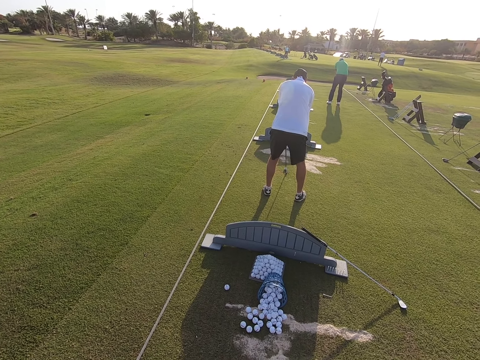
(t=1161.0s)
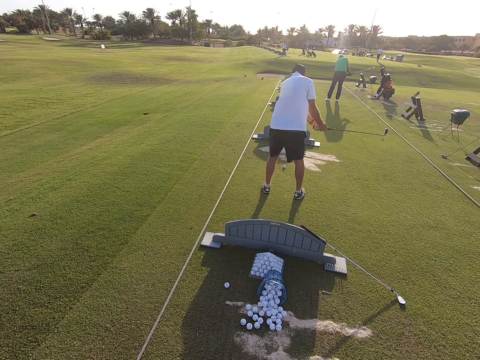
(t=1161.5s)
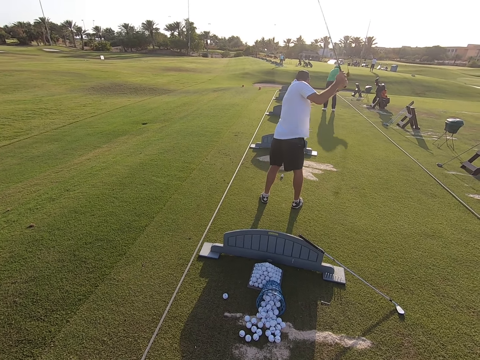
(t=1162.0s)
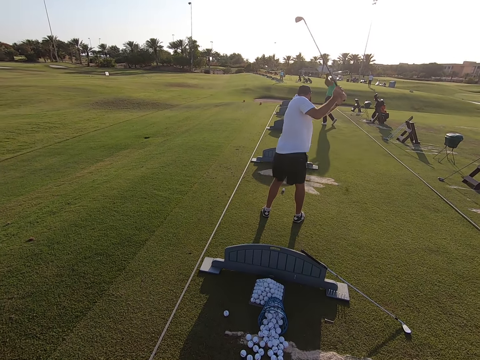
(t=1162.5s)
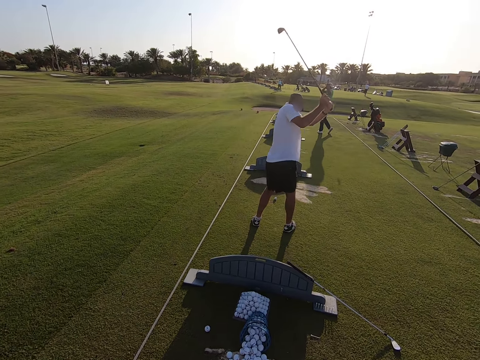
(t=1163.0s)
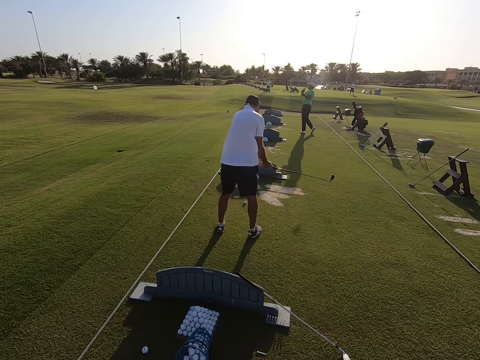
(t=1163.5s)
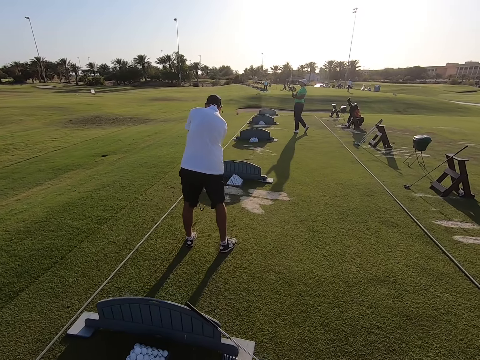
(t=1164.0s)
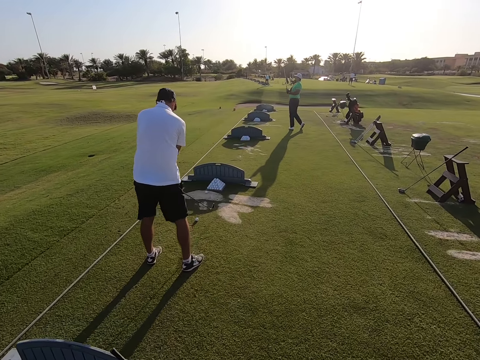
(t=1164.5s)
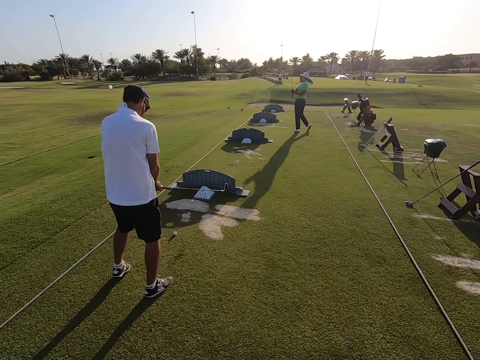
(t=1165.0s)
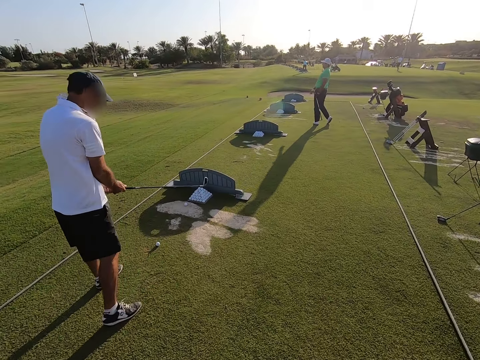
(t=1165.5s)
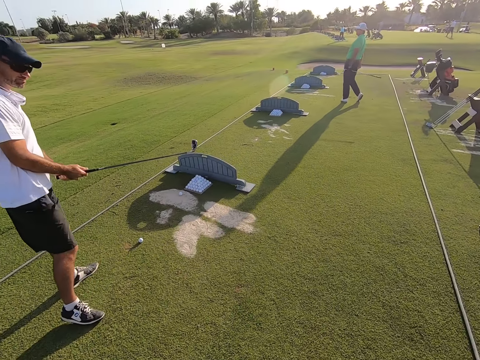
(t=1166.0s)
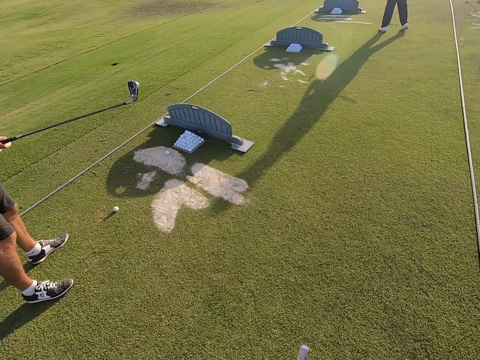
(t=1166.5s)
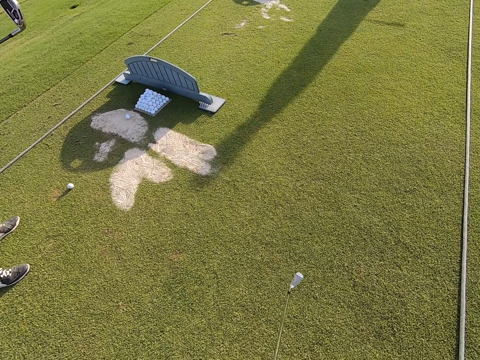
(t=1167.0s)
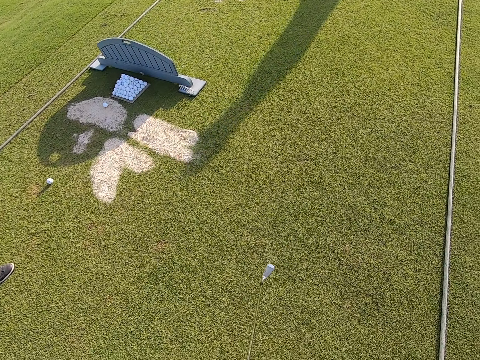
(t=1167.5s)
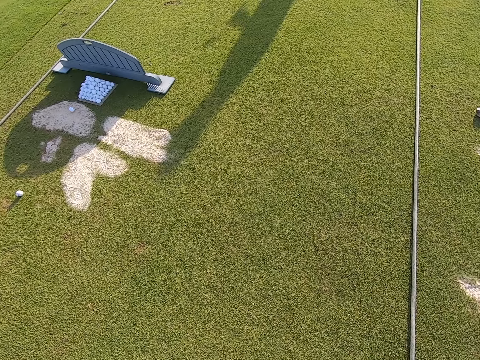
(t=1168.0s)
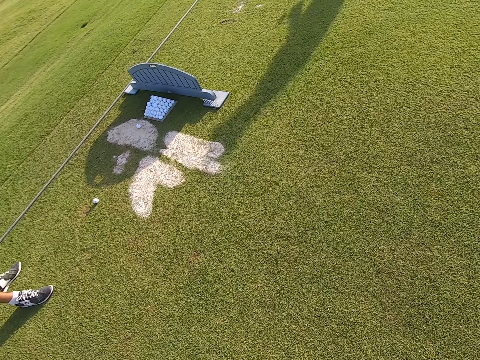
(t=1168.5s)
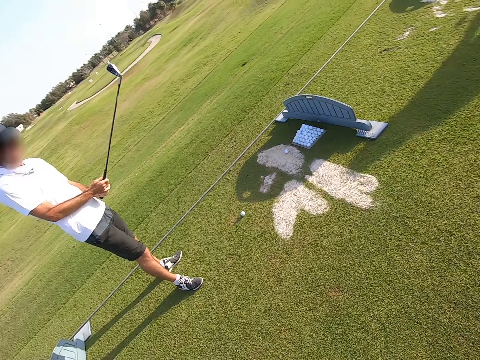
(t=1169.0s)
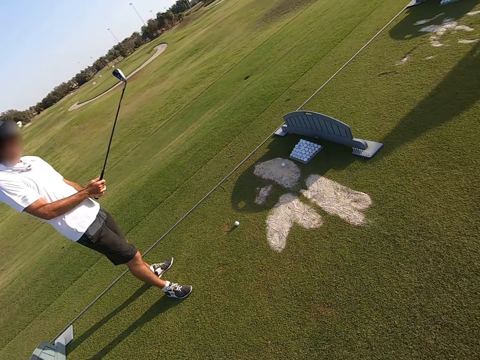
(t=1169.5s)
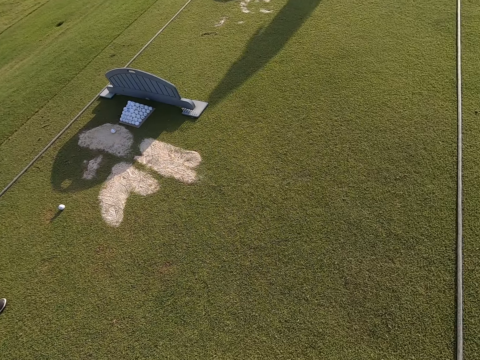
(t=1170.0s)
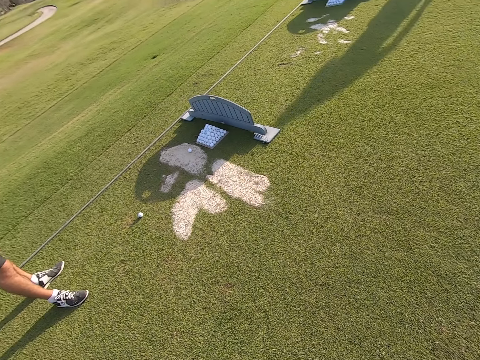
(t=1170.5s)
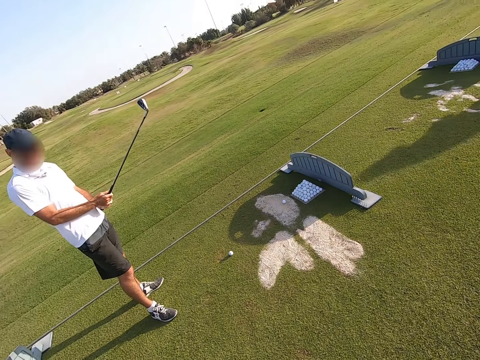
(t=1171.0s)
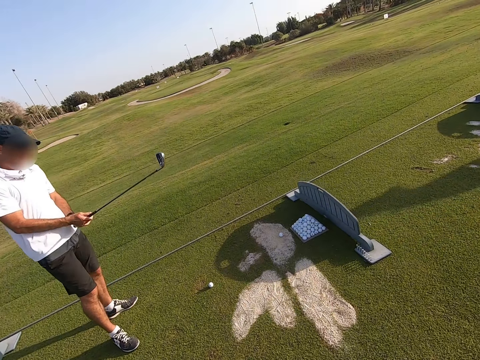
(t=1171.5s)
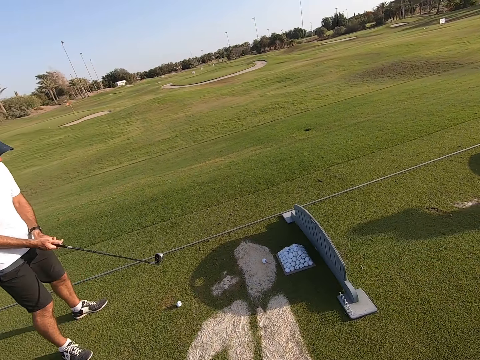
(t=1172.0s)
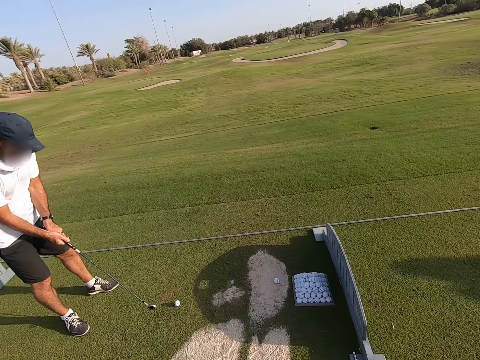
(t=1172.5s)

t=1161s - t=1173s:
A person moves the golf stick. Another person plays the game. The first person moves the golf stick and moves the legs. The camera wearer looks around.

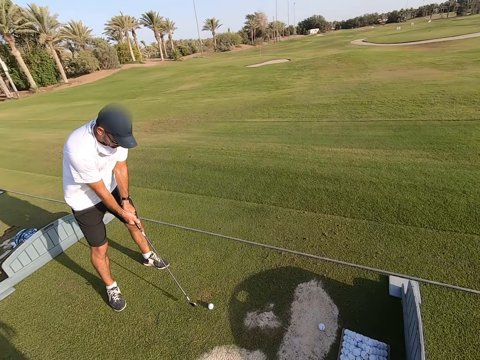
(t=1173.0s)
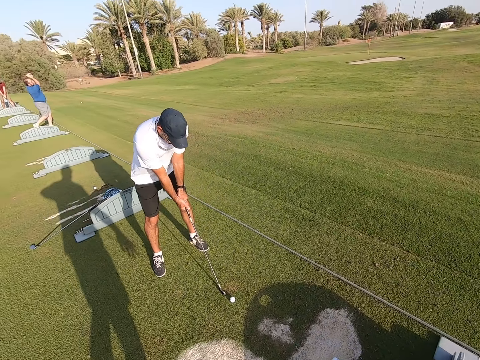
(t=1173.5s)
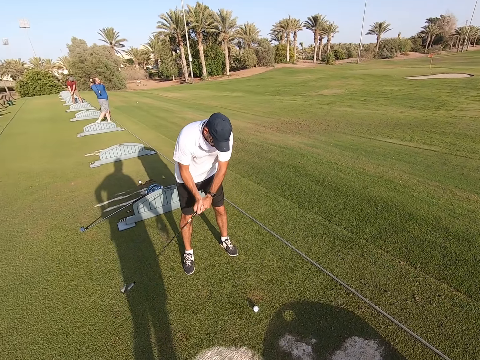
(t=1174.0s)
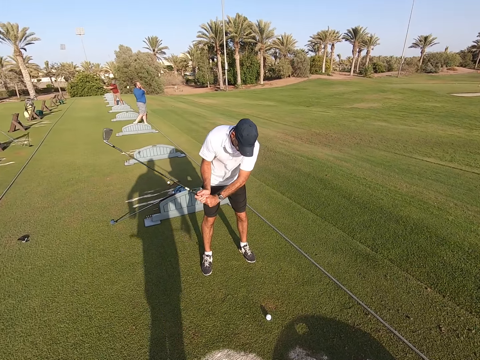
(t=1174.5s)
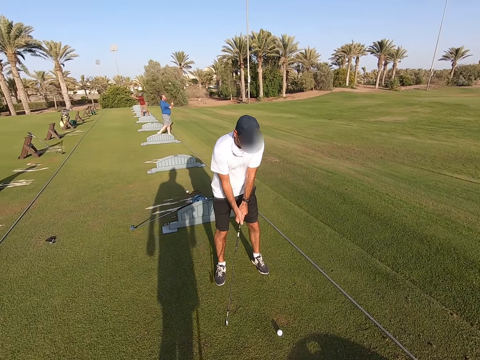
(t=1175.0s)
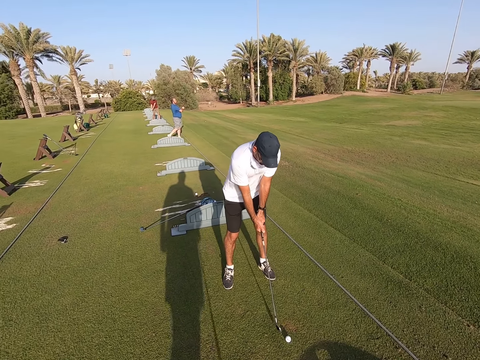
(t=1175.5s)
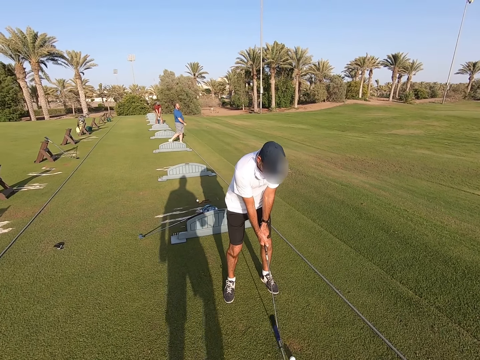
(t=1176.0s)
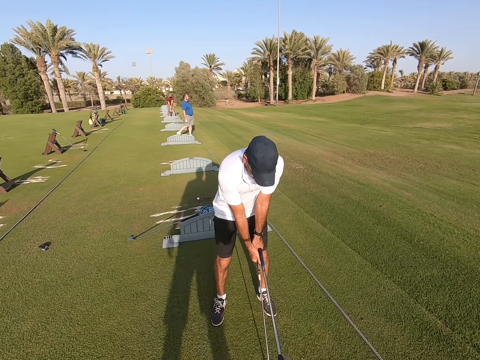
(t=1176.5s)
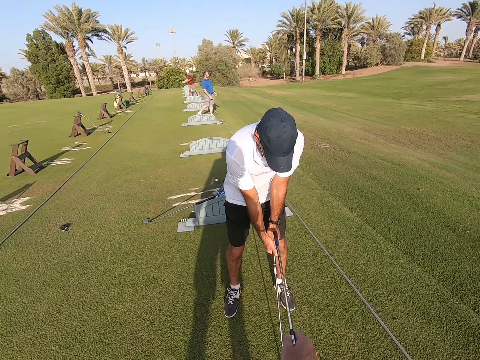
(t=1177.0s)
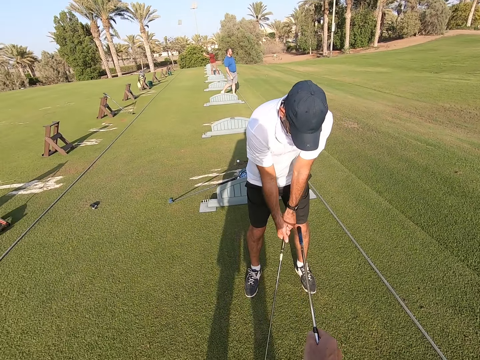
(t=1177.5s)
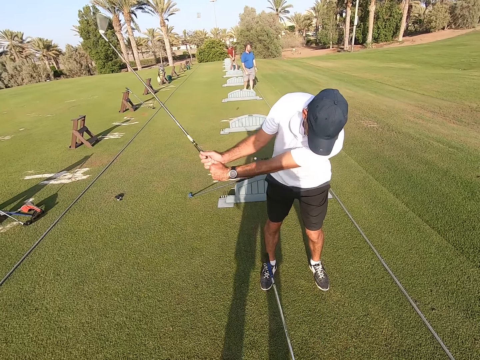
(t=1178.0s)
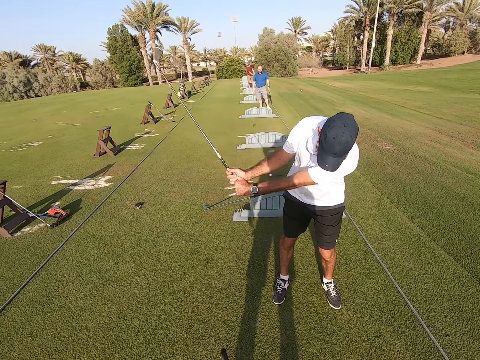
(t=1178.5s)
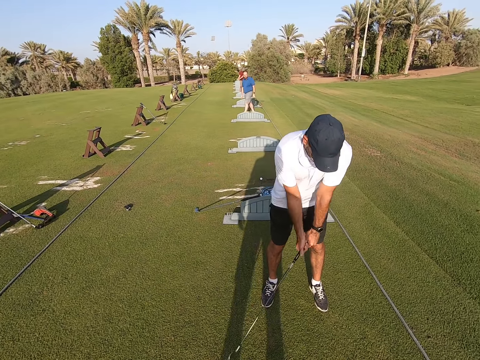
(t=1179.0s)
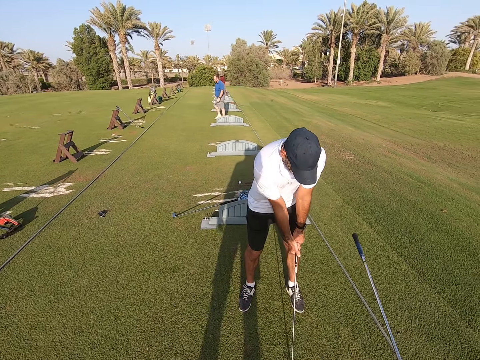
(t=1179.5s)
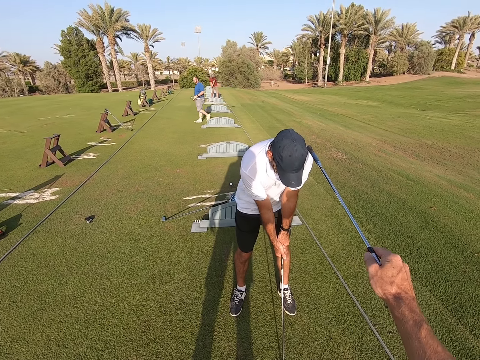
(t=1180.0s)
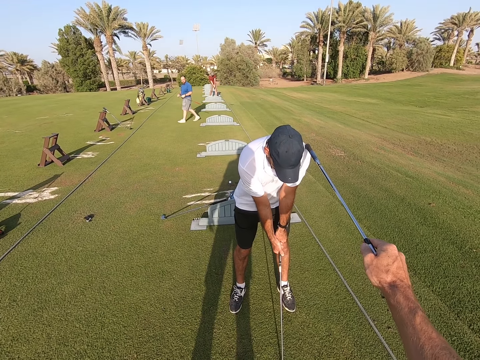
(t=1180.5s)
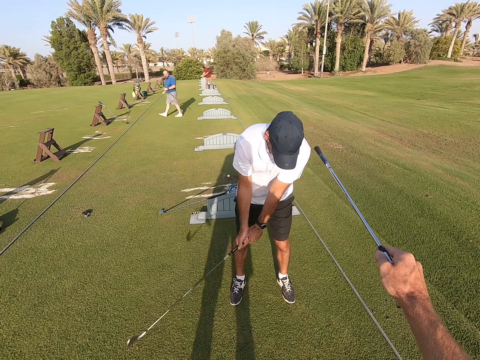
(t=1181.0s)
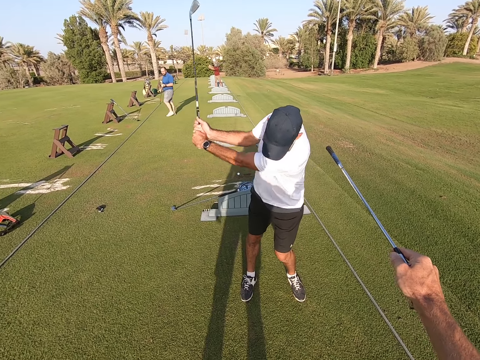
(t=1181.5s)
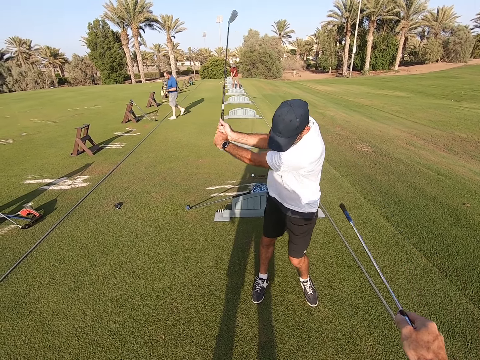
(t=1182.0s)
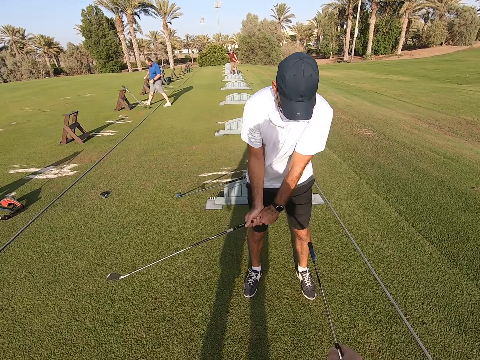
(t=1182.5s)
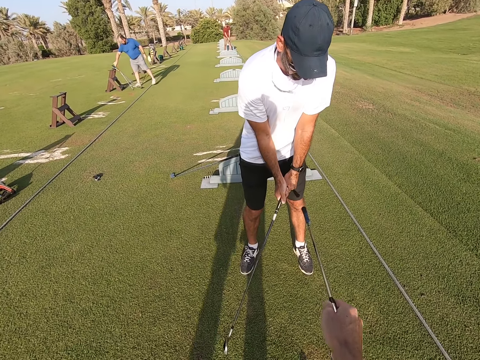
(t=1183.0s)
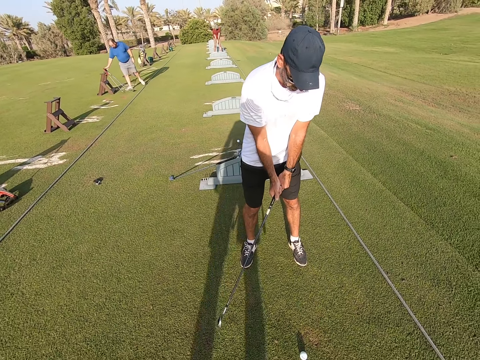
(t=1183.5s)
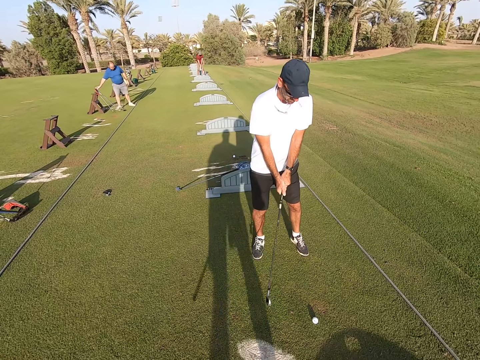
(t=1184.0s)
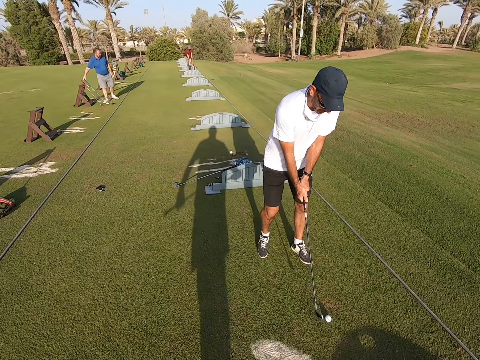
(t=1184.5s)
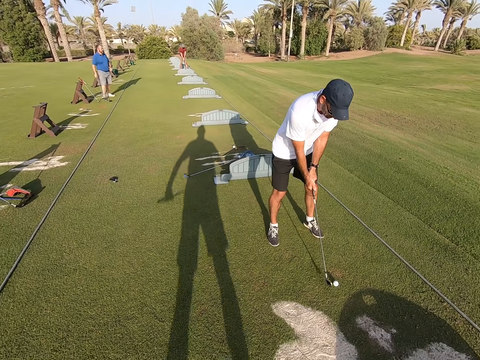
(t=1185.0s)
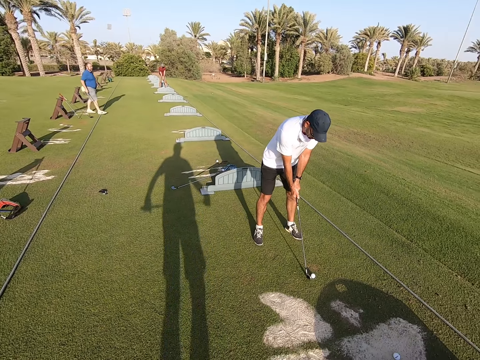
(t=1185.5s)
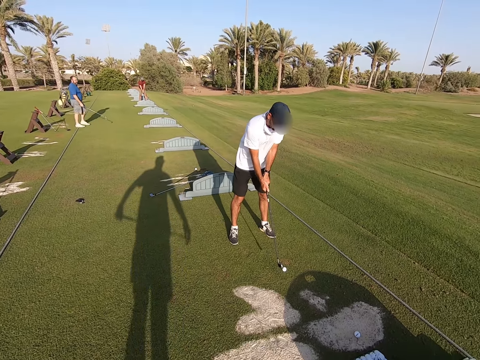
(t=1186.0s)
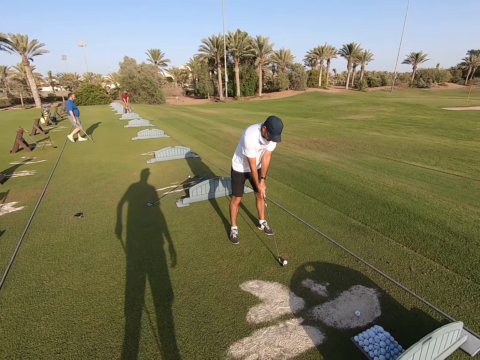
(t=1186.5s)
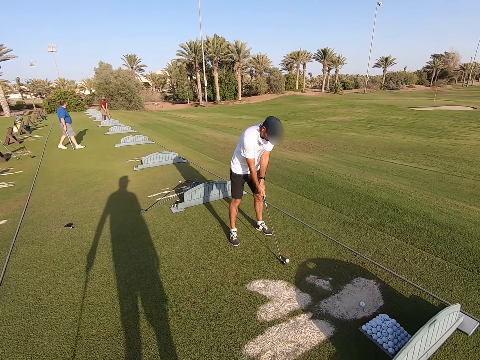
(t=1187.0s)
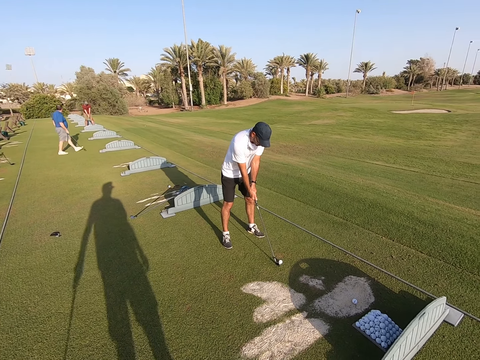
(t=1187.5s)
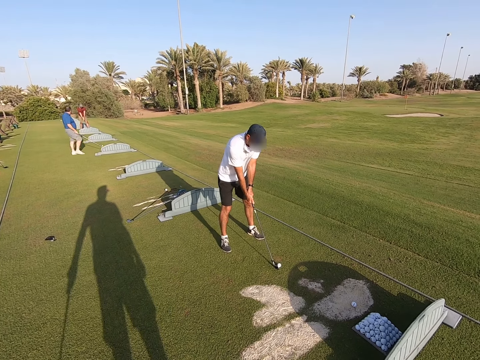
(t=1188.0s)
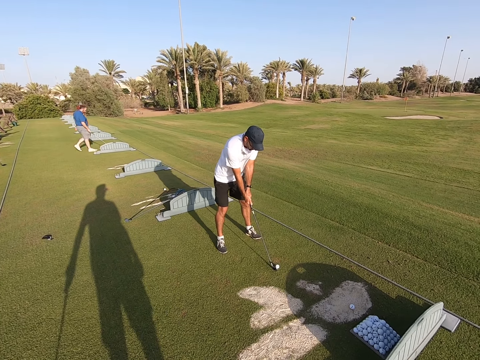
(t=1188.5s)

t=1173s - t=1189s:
A person moves the golf stick. The camera wearer walks around. Another person moves the golf stick. The first person moves the golf stick. A man walks around. The camera wearer touches a third person's shoulder with a golf stick. The man walks around. The first person and the second person move the golf sticks. The man puts the golf stick against the wooden stool. The camera wearer walks around. The man picks up the golf stick and walks around.
